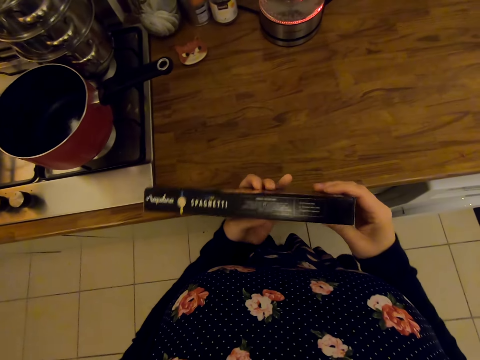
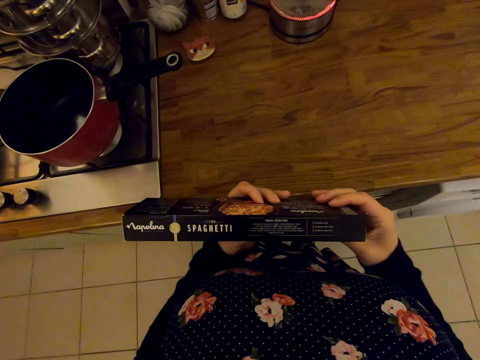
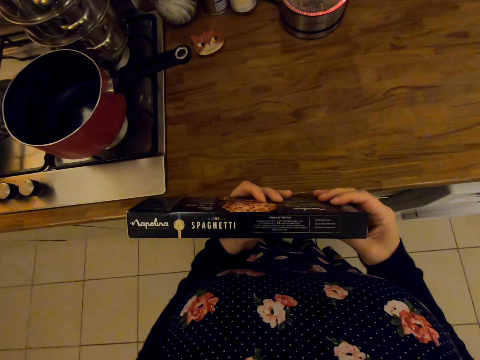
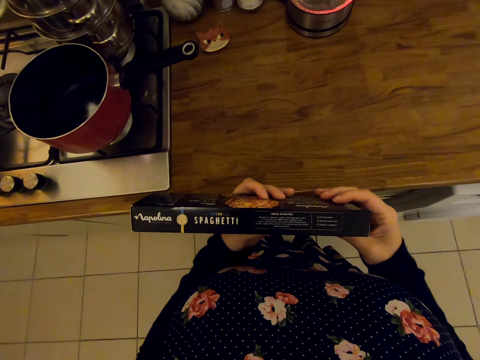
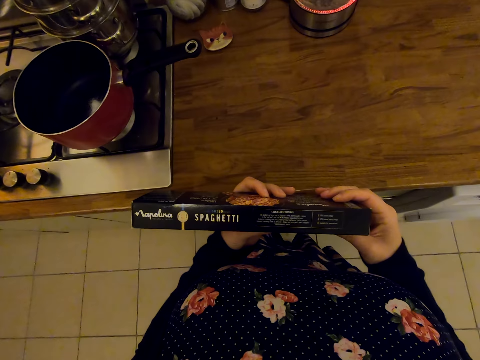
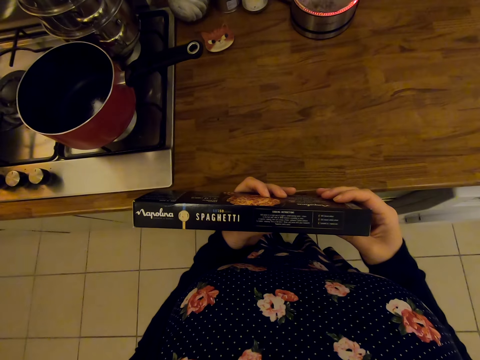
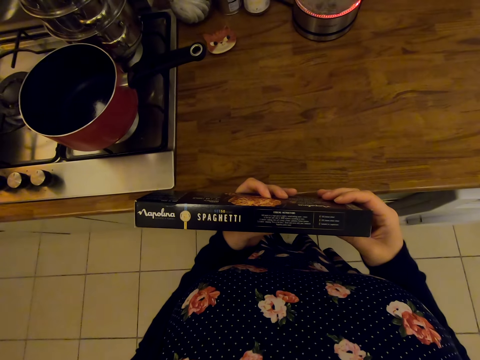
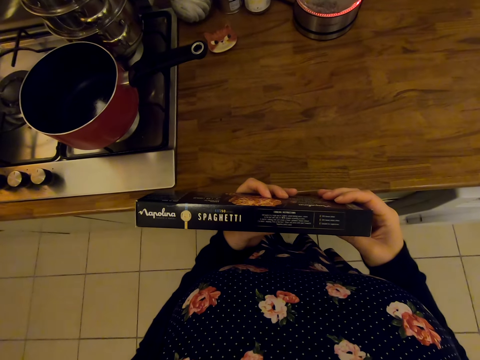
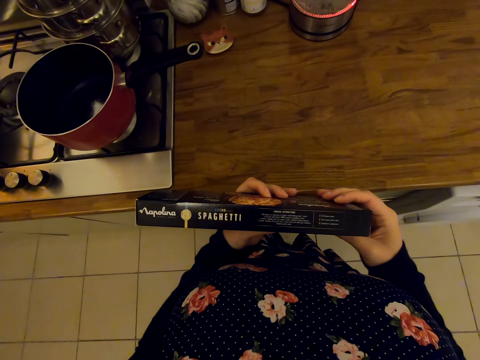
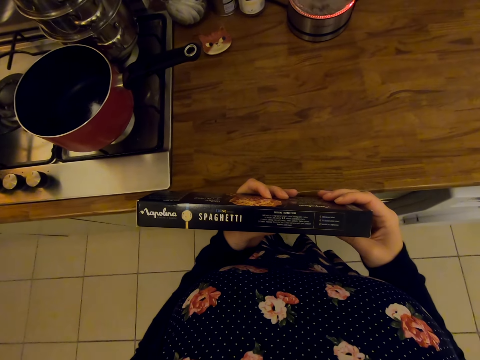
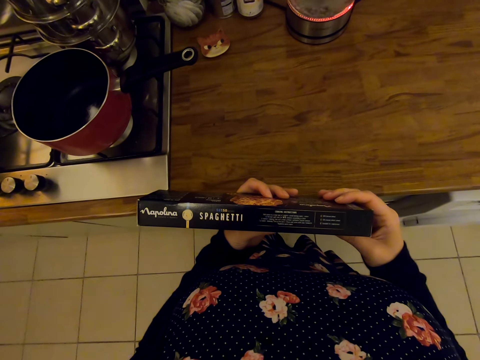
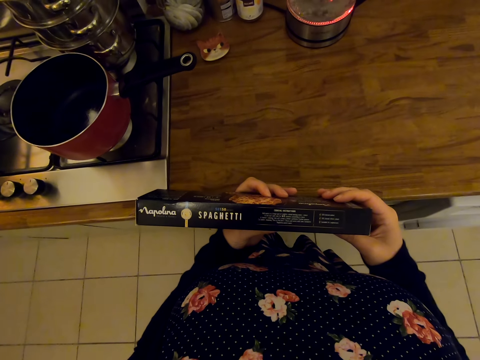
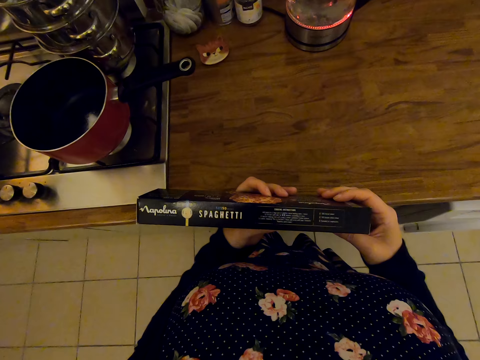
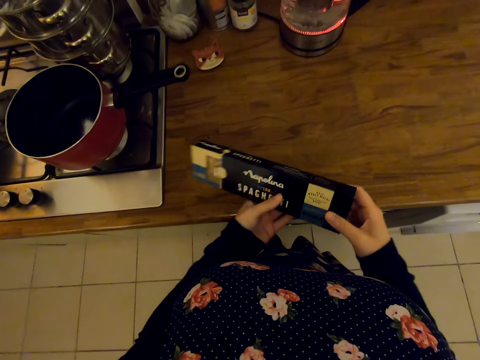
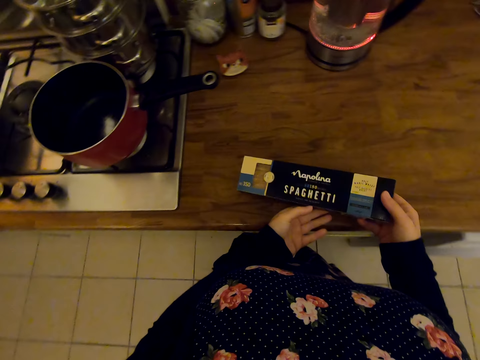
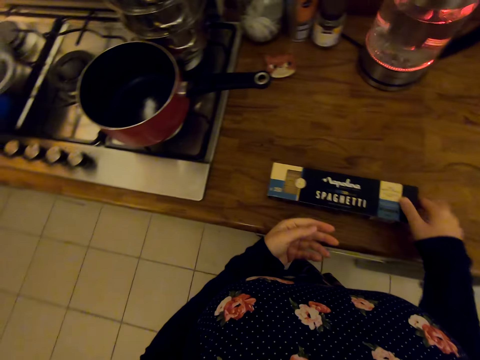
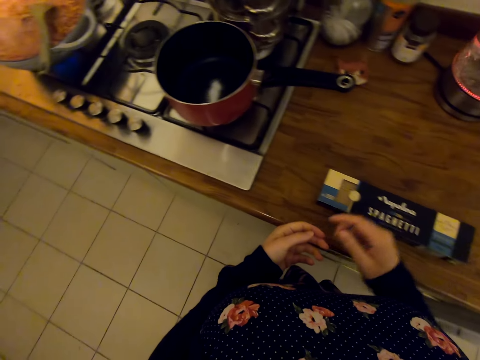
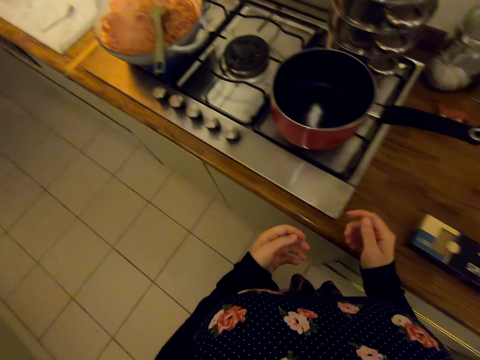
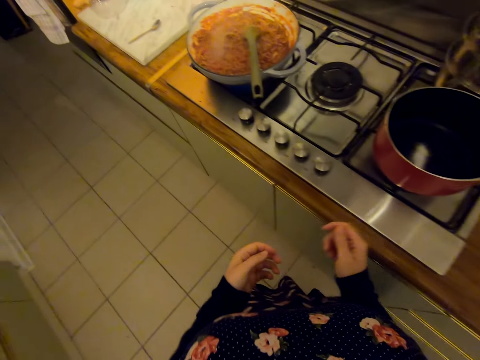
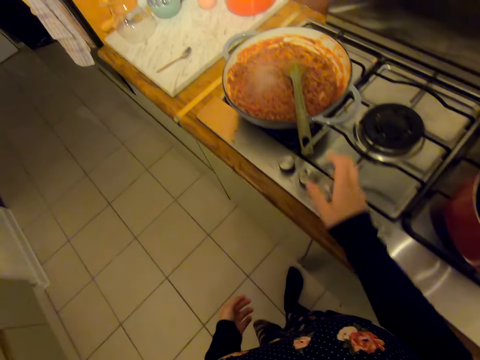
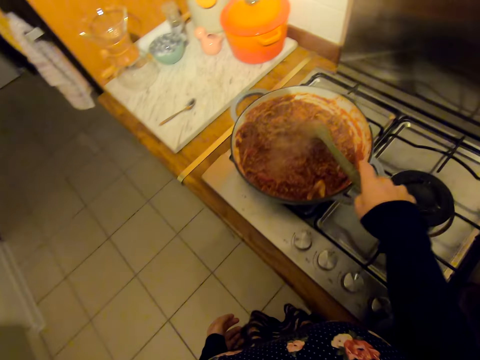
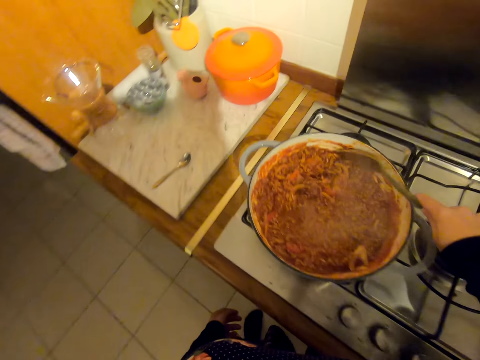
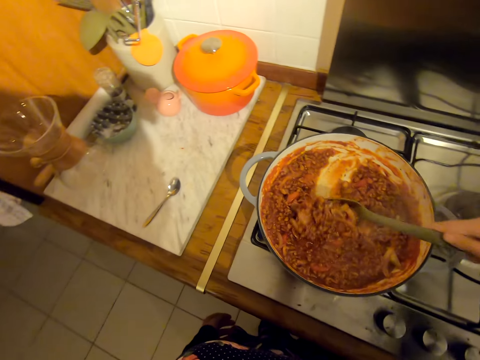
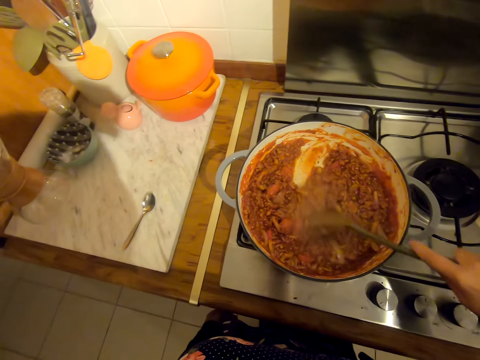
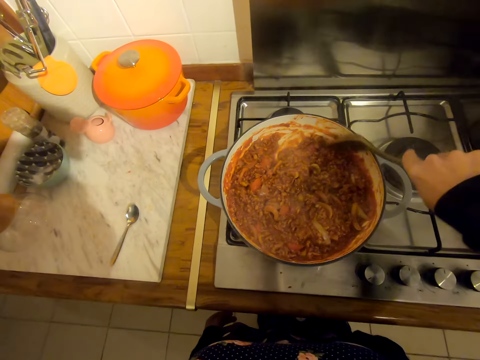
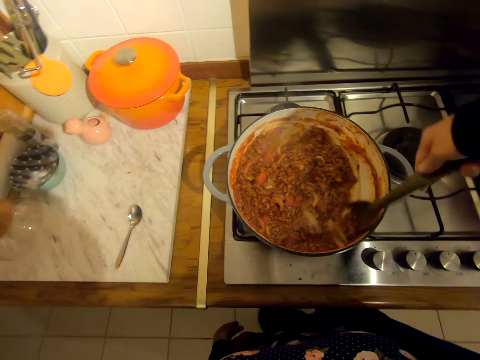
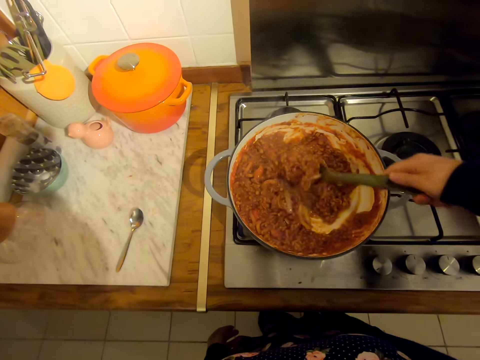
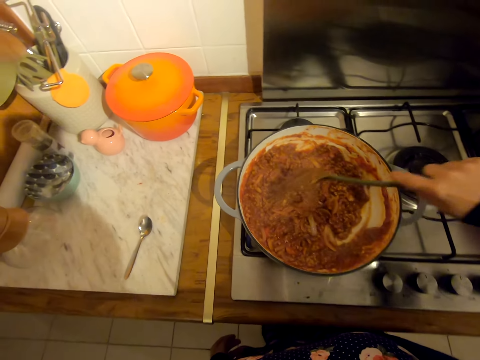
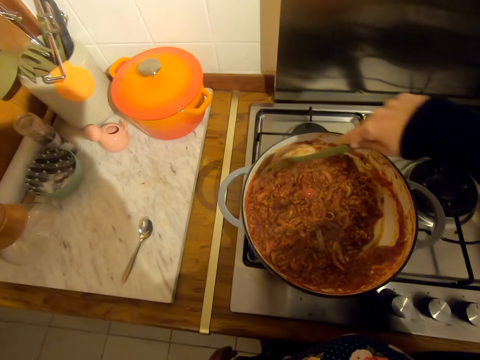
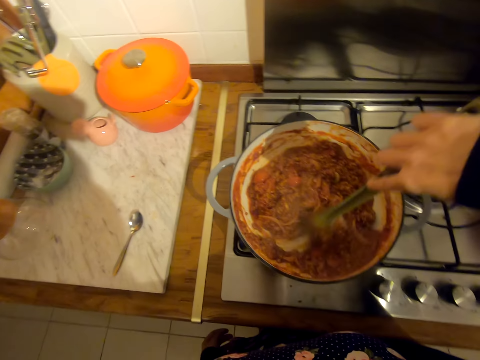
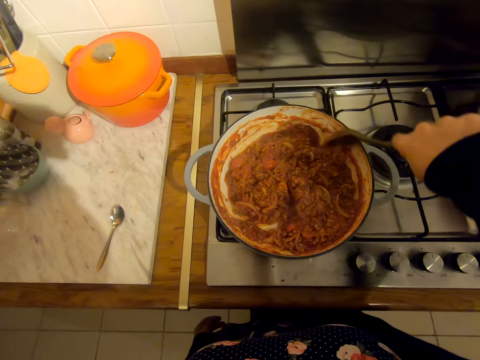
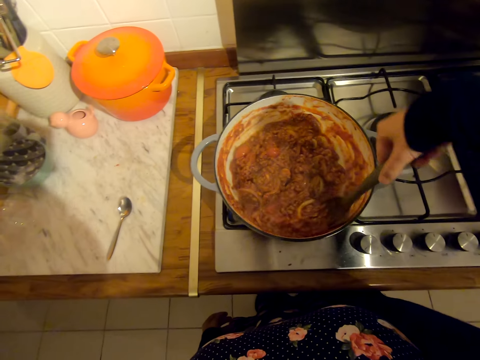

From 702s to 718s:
The camera wearer puts the spaghetti packet on the countertop. They walk on the floor. They pick up a spoon and stir the food with a serving spoon.

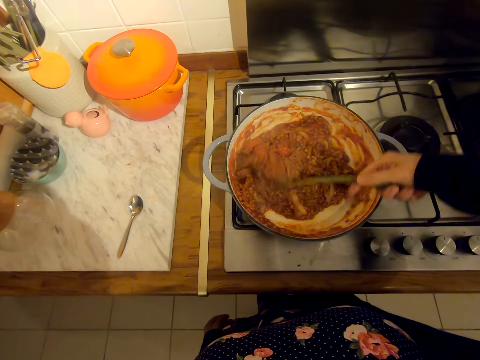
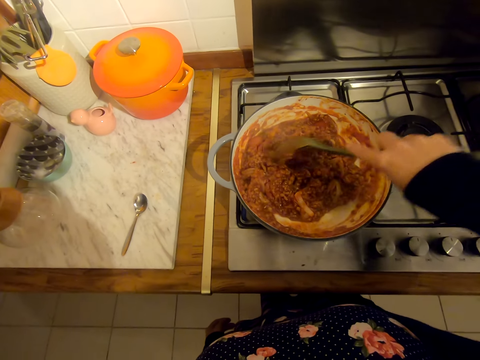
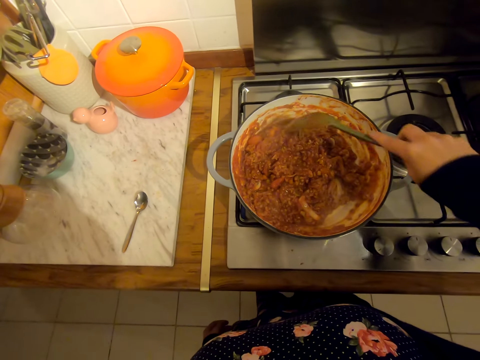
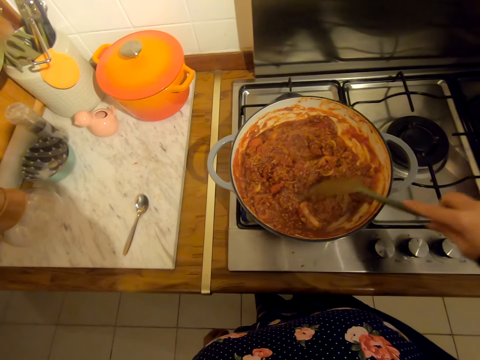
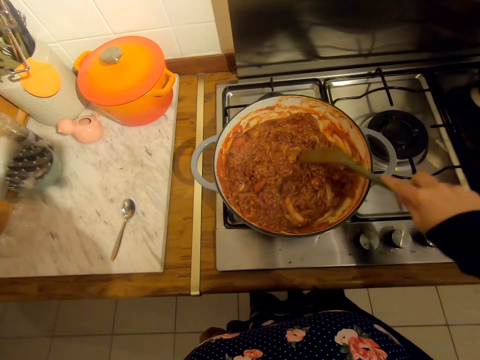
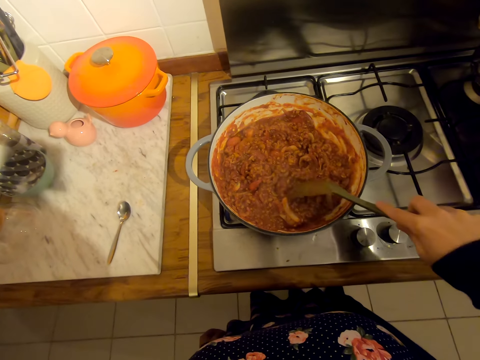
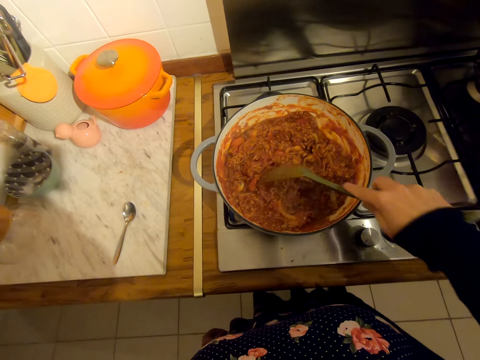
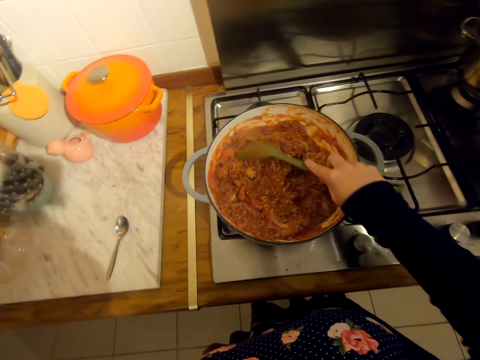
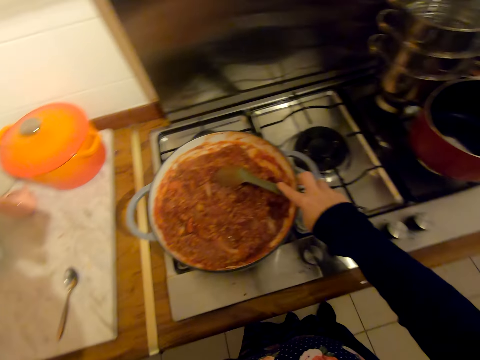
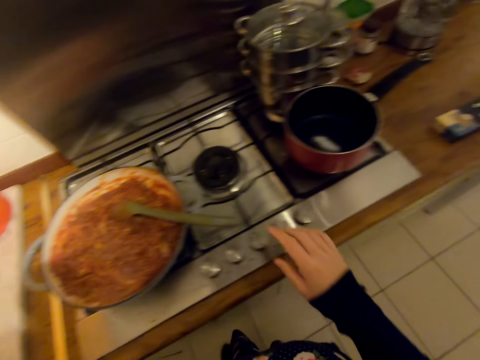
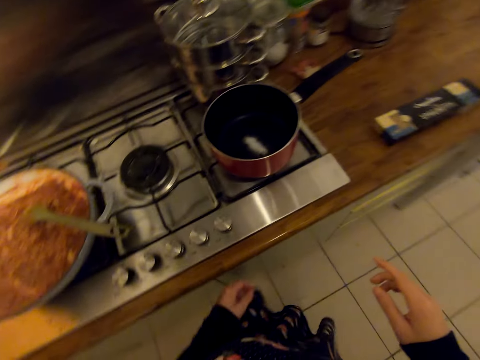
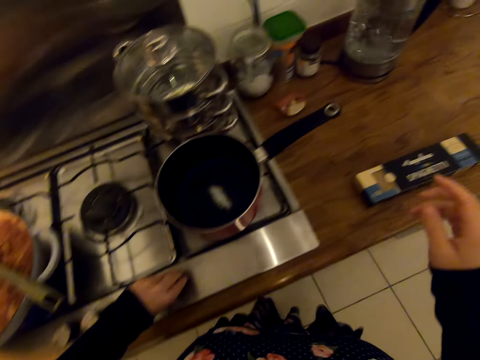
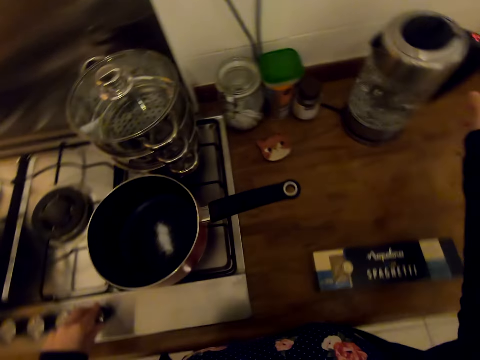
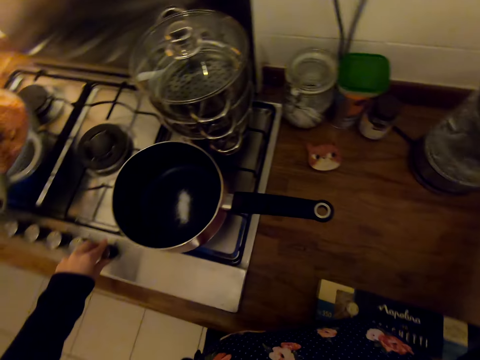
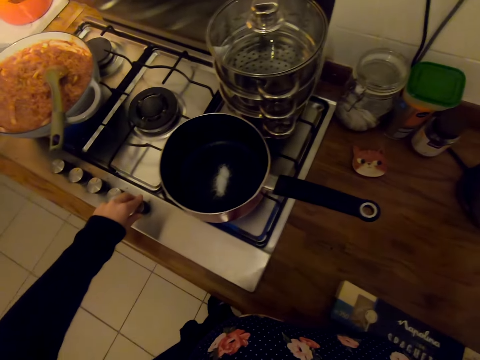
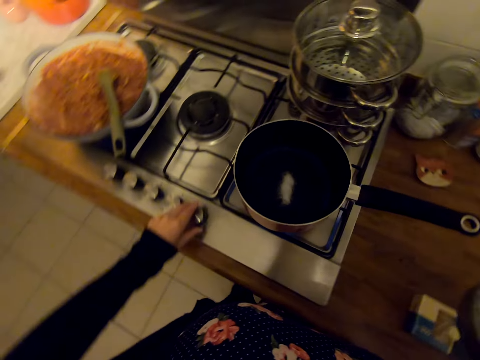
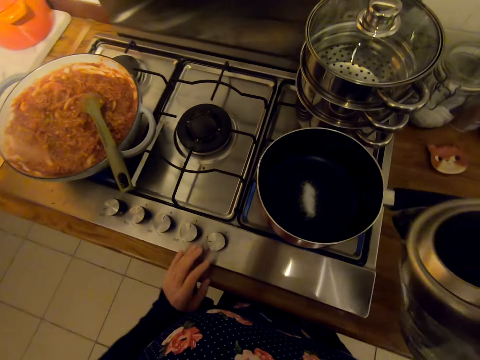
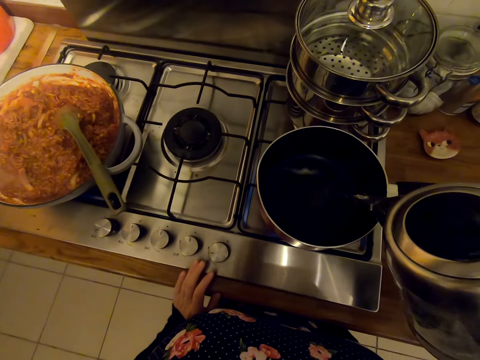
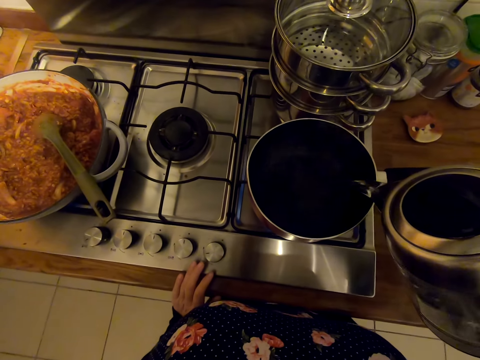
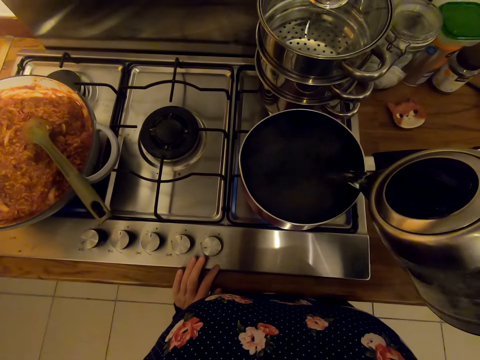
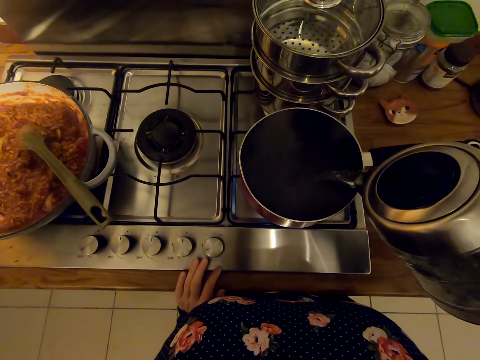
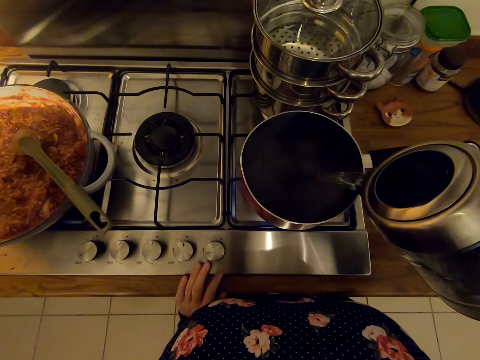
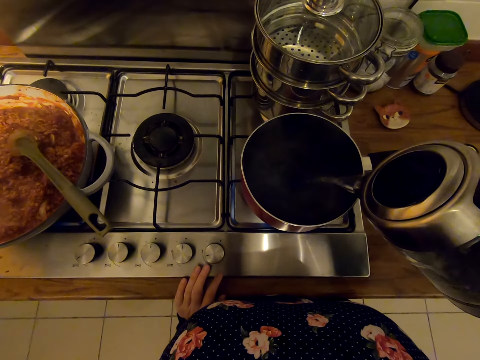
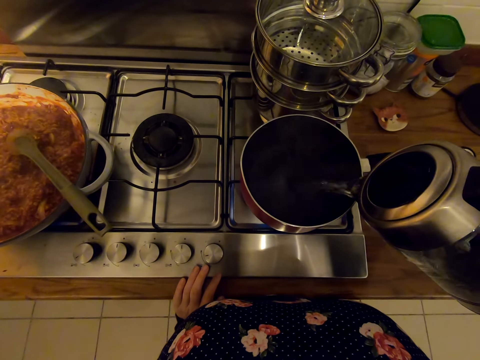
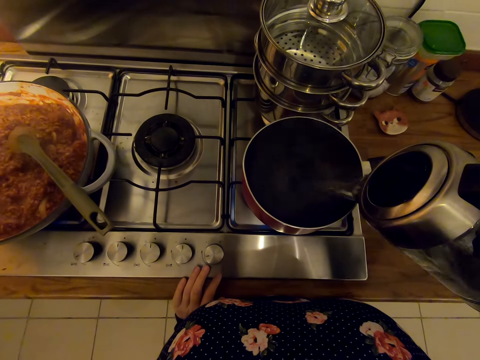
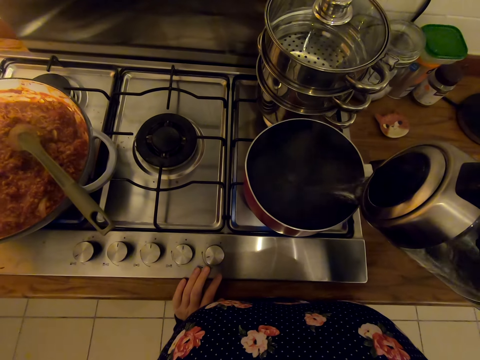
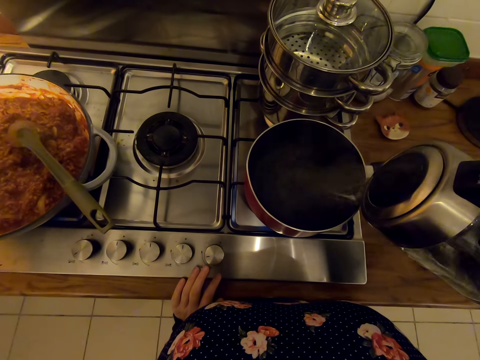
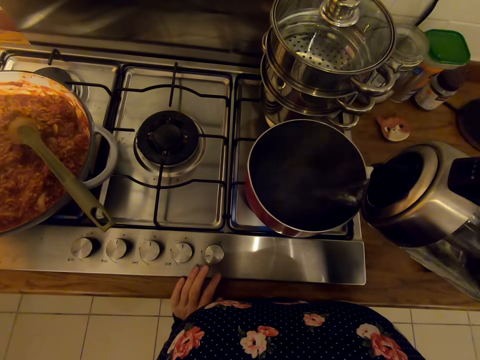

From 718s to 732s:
The camera wearer walks on the floor. They pick up an electric kettle on the countertop. They pour hot water into the cooking pot.
